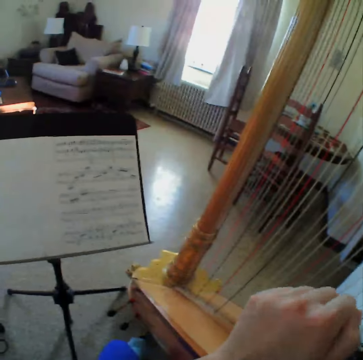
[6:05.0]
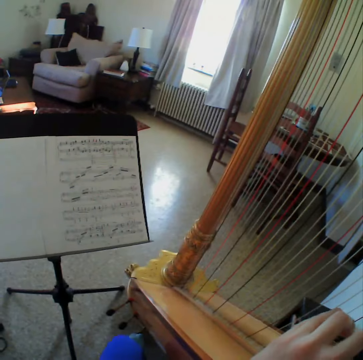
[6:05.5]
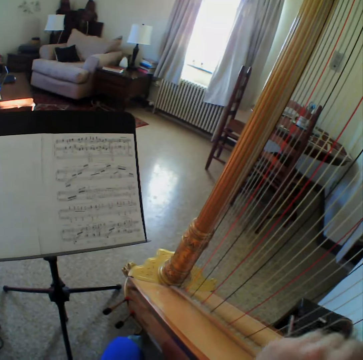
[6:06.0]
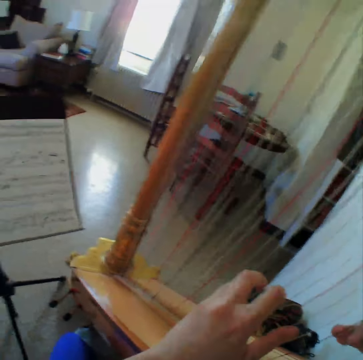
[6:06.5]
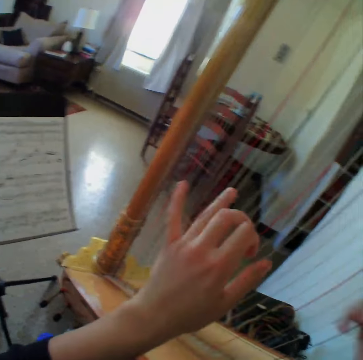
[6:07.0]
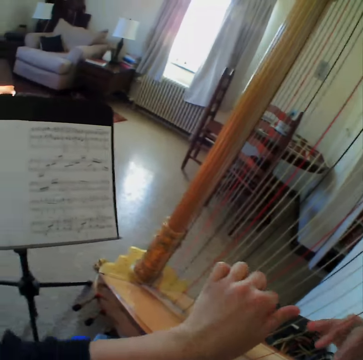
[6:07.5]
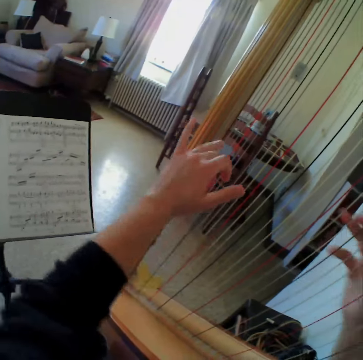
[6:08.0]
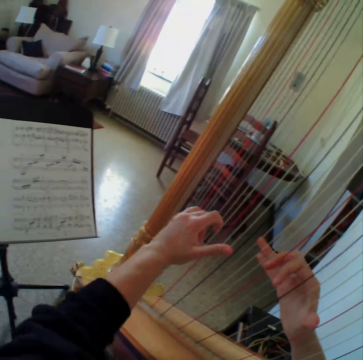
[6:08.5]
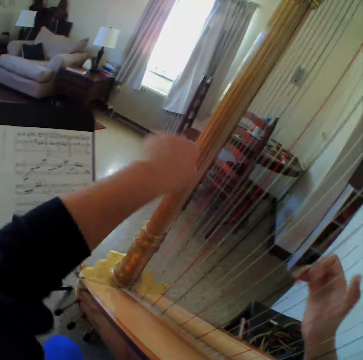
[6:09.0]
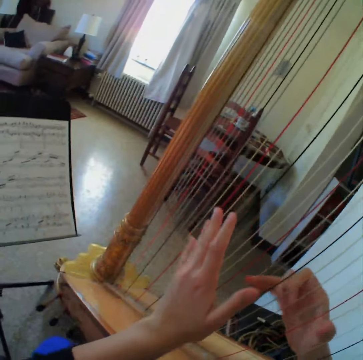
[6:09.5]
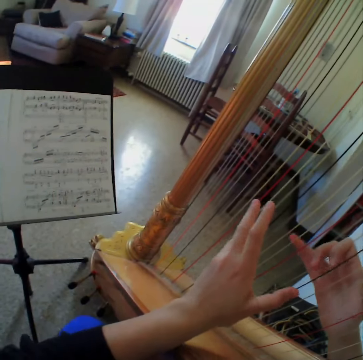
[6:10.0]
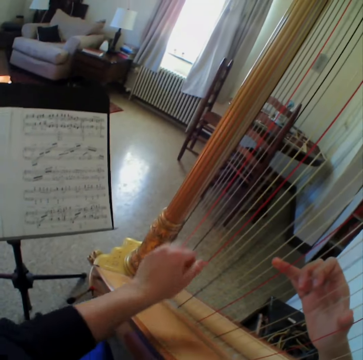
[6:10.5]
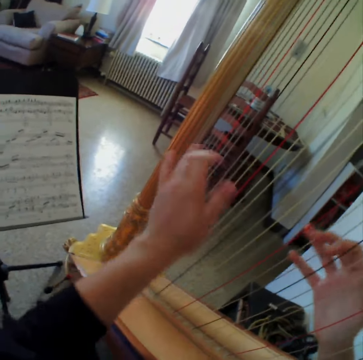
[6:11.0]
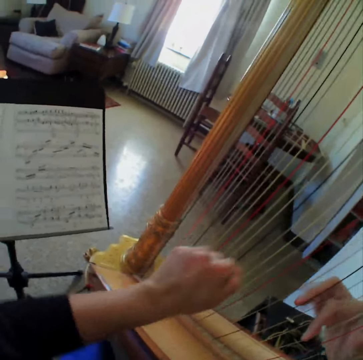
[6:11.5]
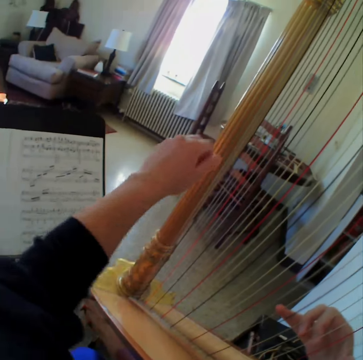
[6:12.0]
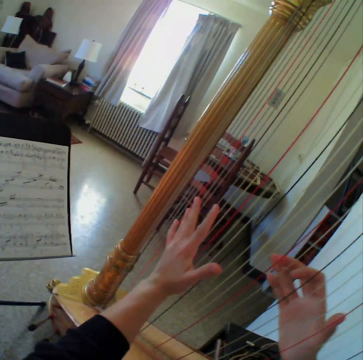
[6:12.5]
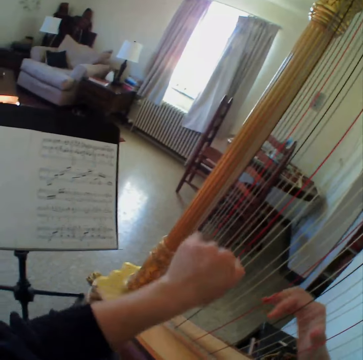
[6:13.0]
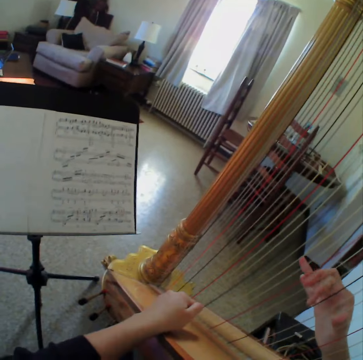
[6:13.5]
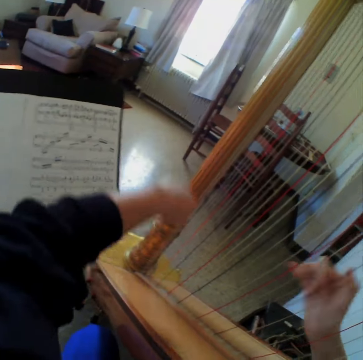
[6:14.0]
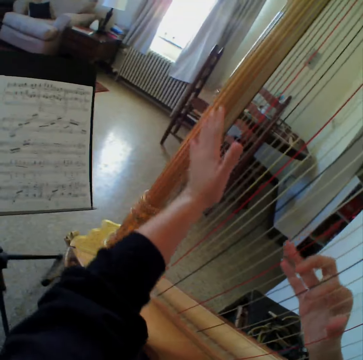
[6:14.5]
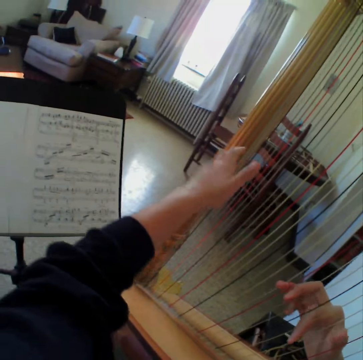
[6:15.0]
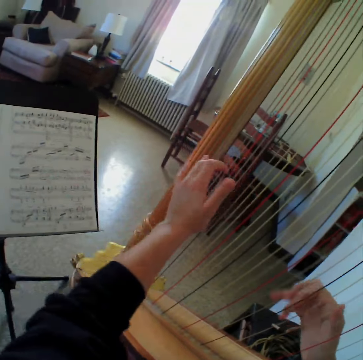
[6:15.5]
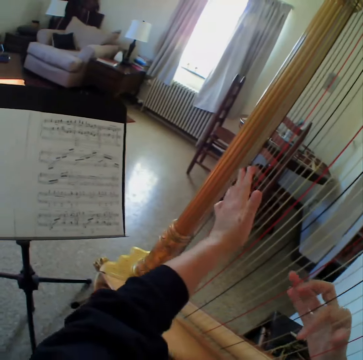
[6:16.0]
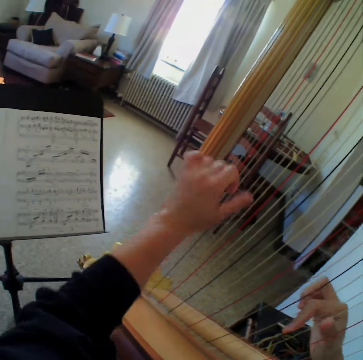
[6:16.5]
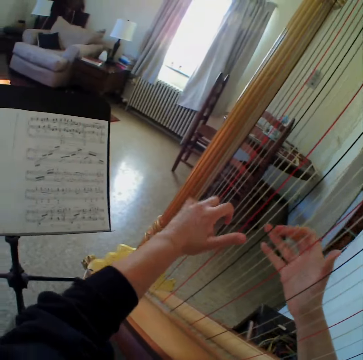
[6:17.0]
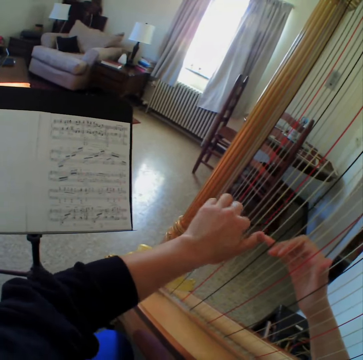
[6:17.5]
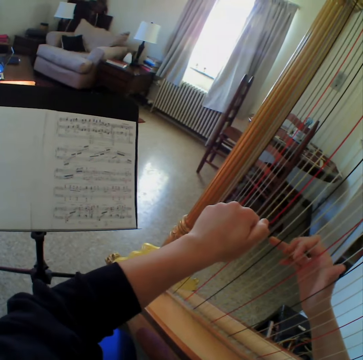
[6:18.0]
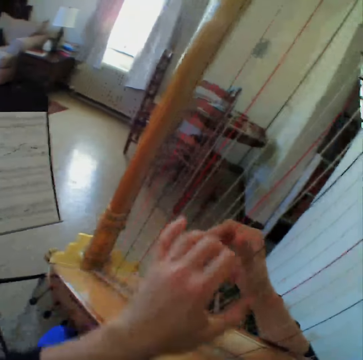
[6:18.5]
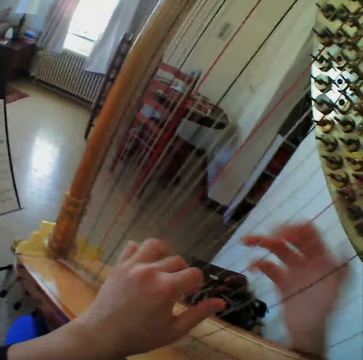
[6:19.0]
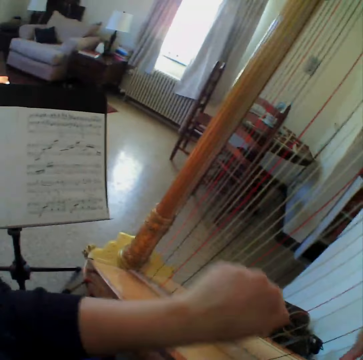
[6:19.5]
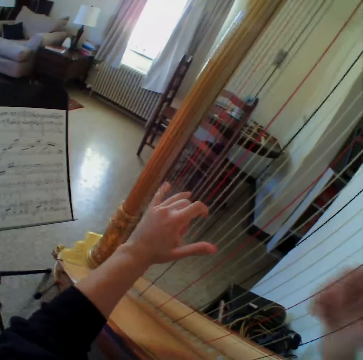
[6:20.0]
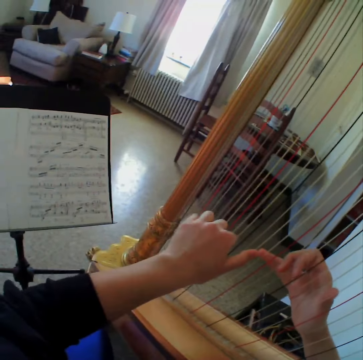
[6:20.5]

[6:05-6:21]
The camera wearer plays the guitar. They read the music paper. They play the guitar. They read the music paper. They play the guitar. They read the music paper. They play the guitar.

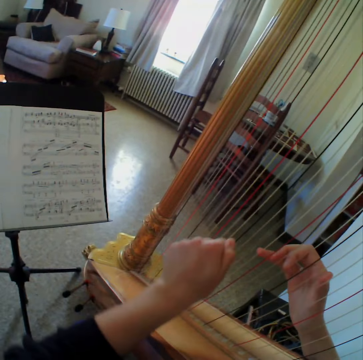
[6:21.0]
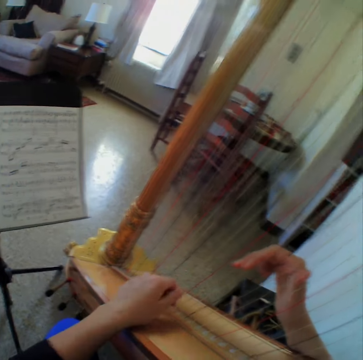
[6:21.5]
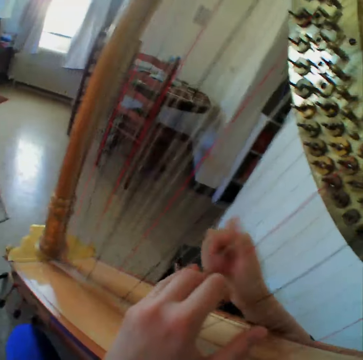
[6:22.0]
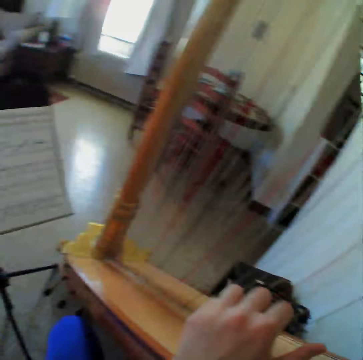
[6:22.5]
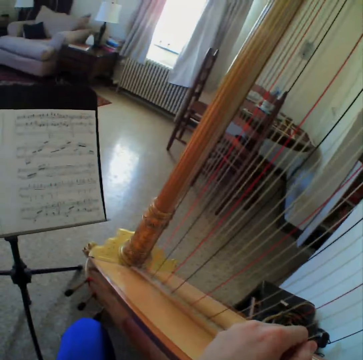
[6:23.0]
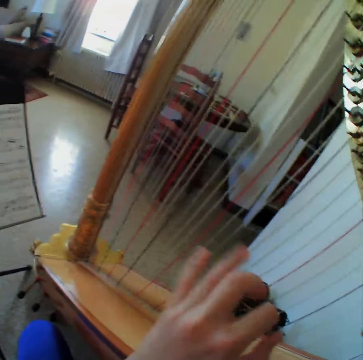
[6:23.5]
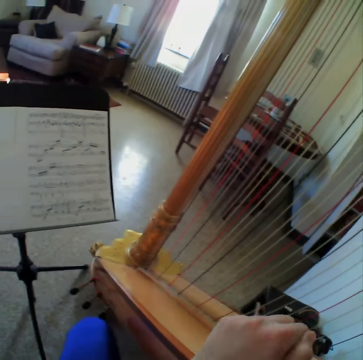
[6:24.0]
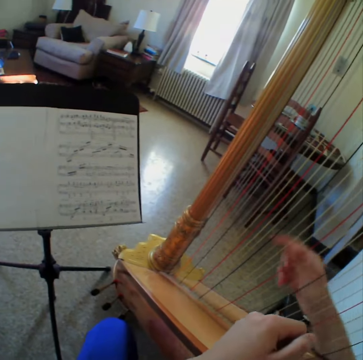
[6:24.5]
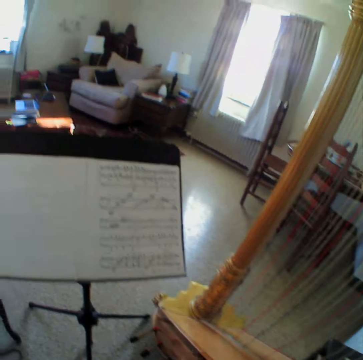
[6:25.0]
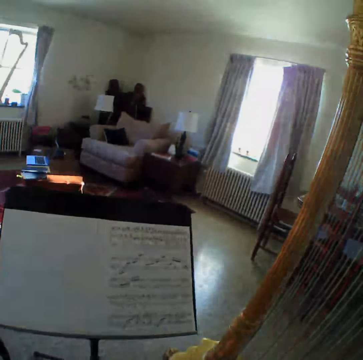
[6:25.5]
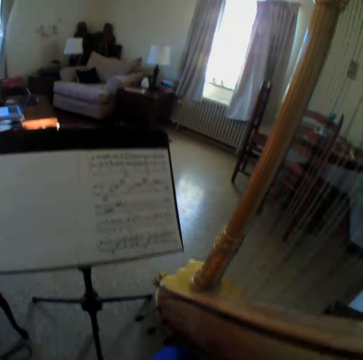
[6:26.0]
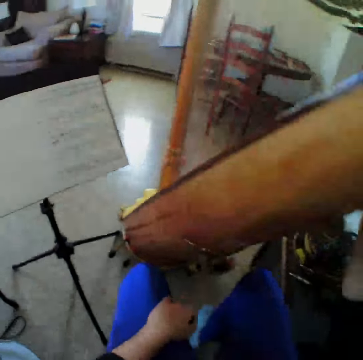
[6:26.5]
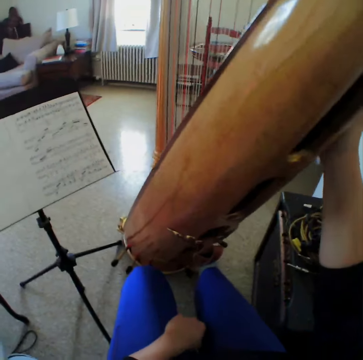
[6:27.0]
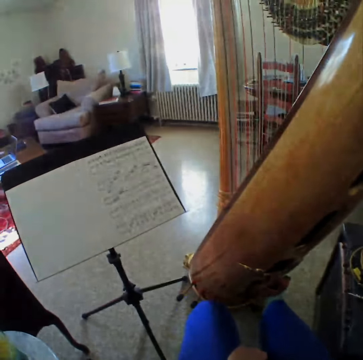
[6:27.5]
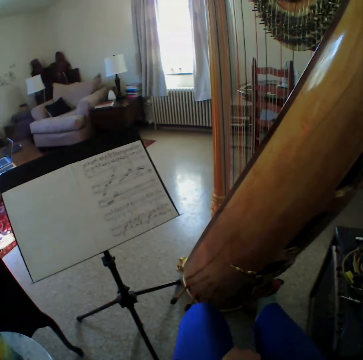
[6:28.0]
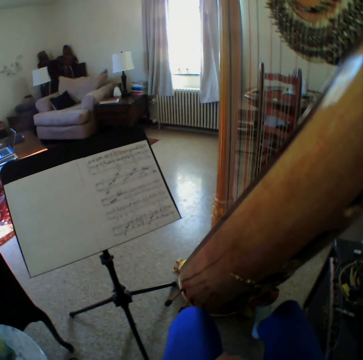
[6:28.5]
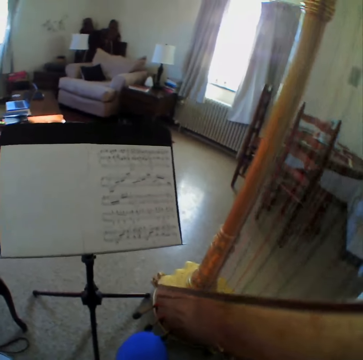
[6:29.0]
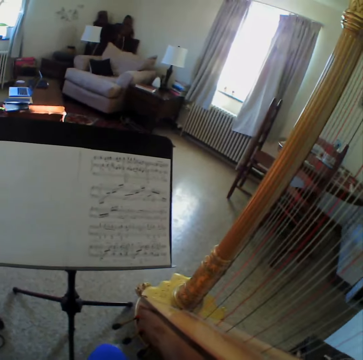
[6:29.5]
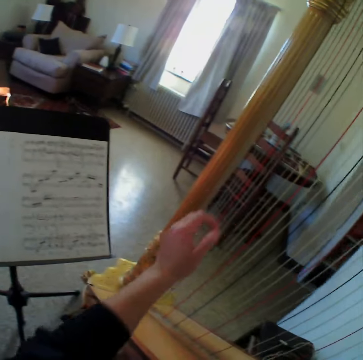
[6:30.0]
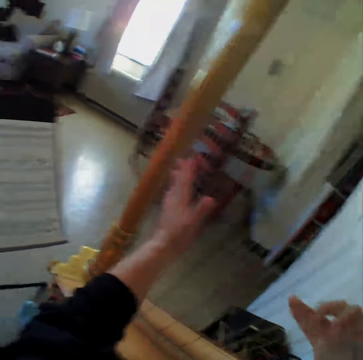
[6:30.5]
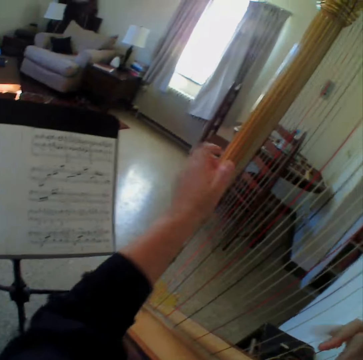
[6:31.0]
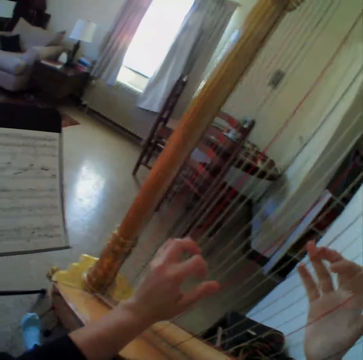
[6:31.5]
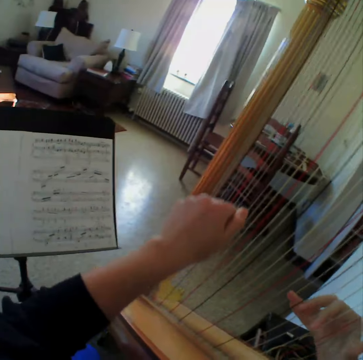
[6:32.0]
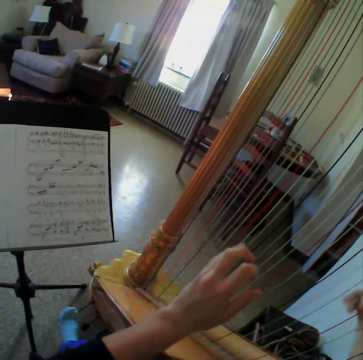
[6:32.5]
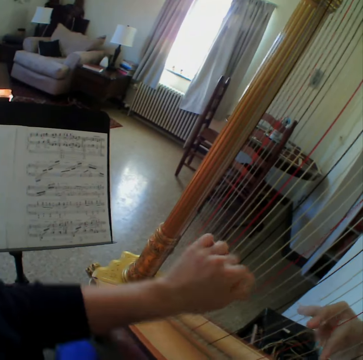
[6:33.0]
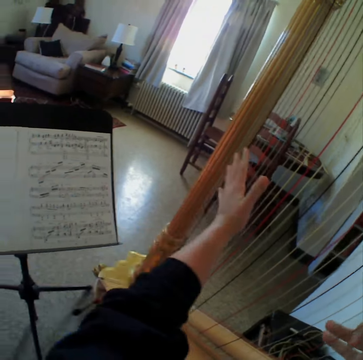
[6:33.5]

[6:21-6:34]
The camera wearer reads the music paper. She plays the guitar or harp. She reads the music paper. She plays the guitar. She removes the left hand from the string. She reads the music paper. She holds the guitar. She reads the music paper. She places both her hands on the string. She starts to play the harp again.

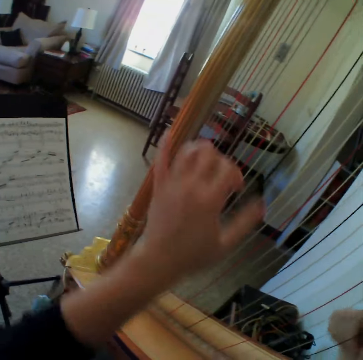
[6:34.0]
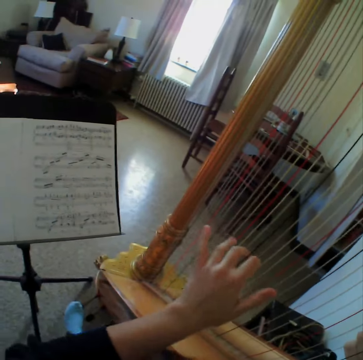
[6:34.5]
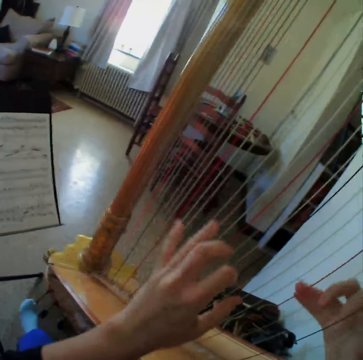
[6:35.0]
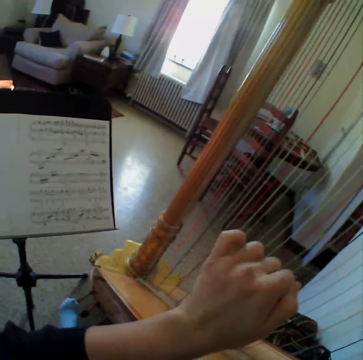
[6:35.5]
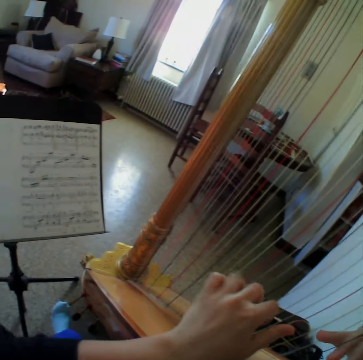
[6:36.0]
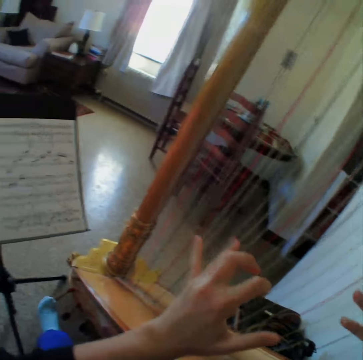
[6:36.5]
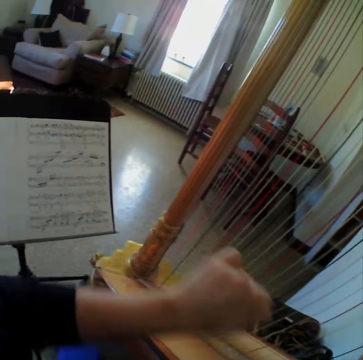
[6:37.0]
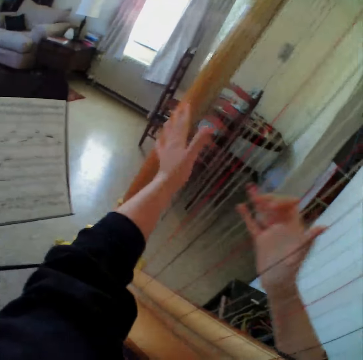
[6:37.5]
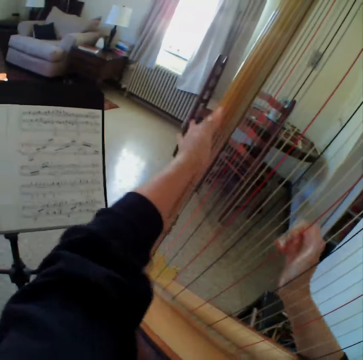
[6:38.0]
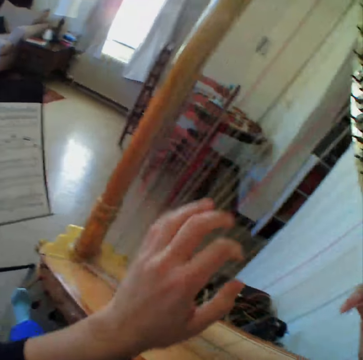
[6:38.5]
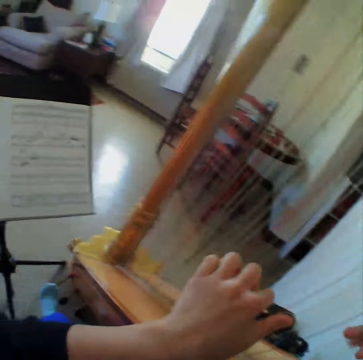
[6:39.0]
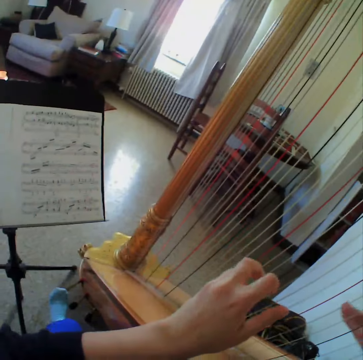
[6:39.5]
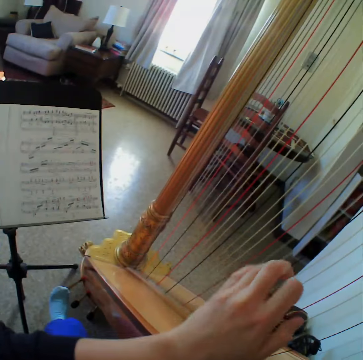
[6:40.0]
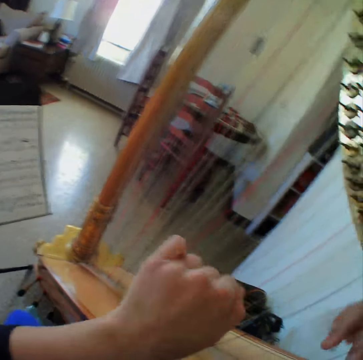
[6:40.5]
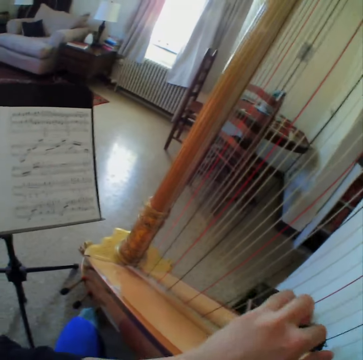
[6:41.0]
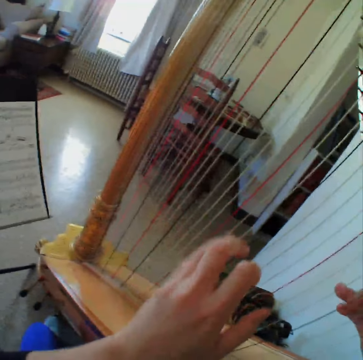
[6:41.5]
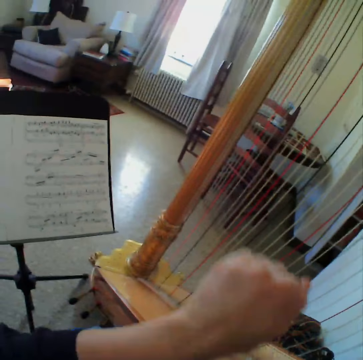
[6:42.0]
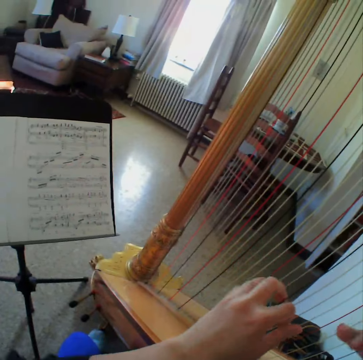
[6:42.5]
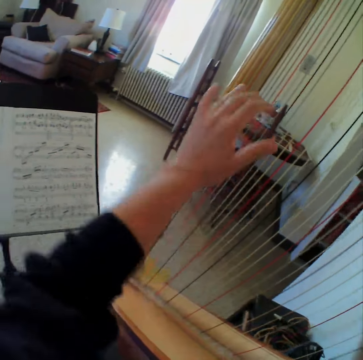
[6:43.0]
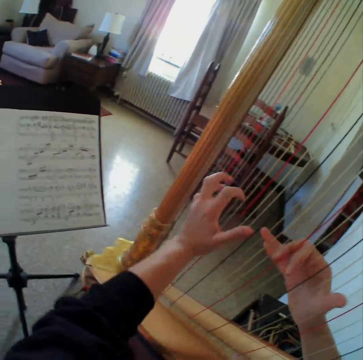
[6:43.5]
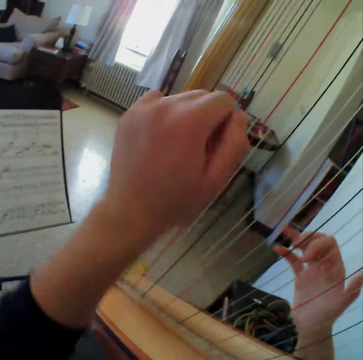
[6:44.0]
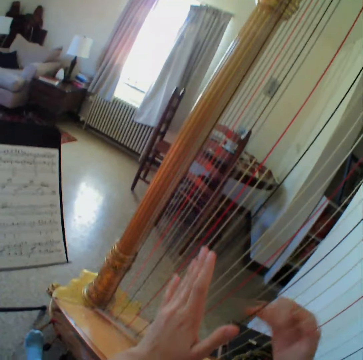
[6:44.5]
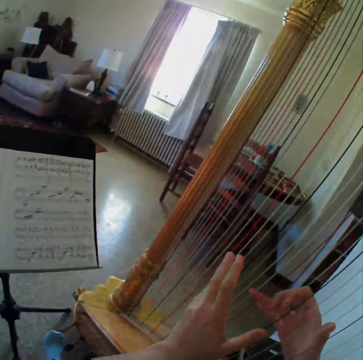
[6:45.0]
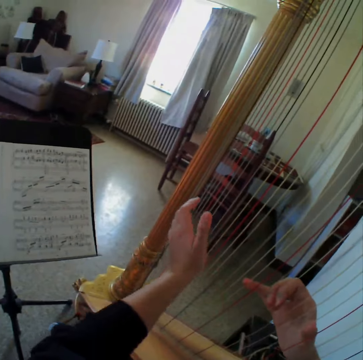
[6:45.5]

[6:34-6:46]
The camera wearer reads the music paper. They play the guitar. They read the music paper. They play the guitar. They read the music paper. They play the guitar. They read the music paper.
